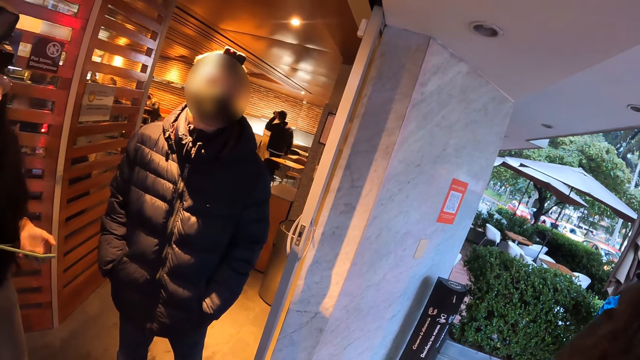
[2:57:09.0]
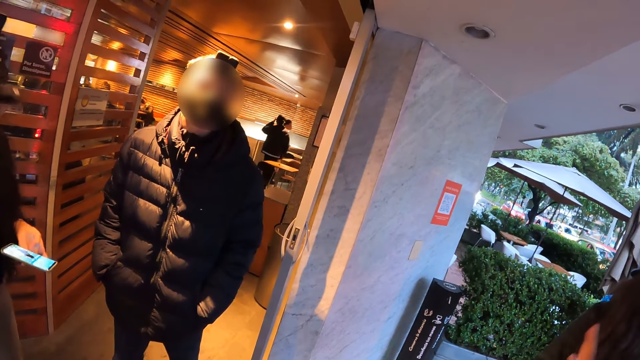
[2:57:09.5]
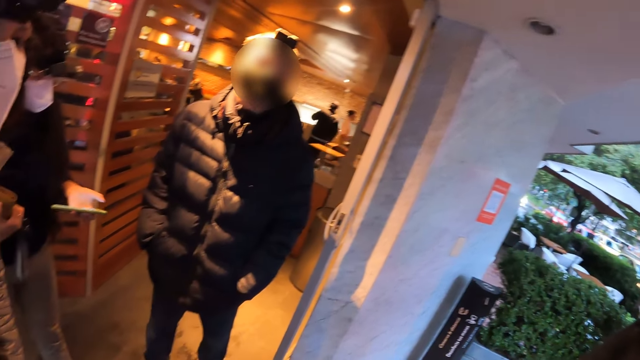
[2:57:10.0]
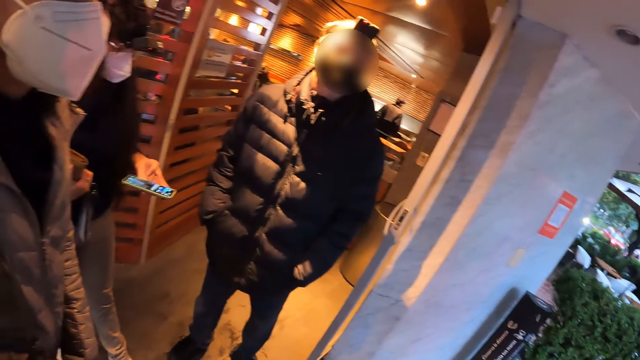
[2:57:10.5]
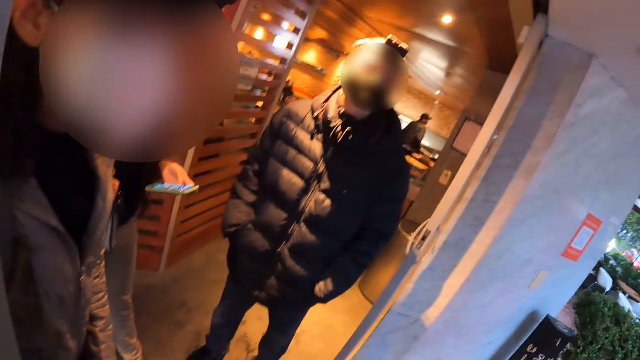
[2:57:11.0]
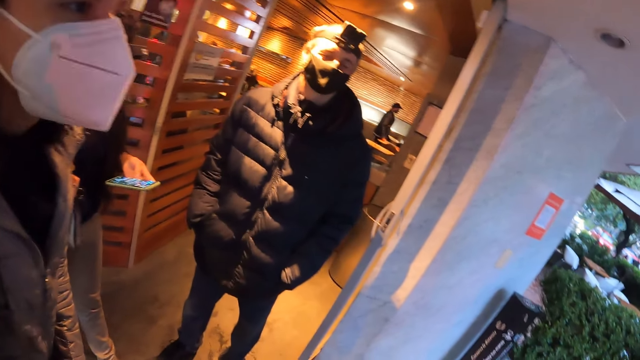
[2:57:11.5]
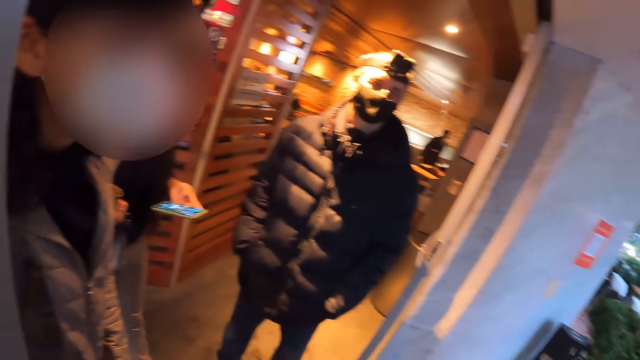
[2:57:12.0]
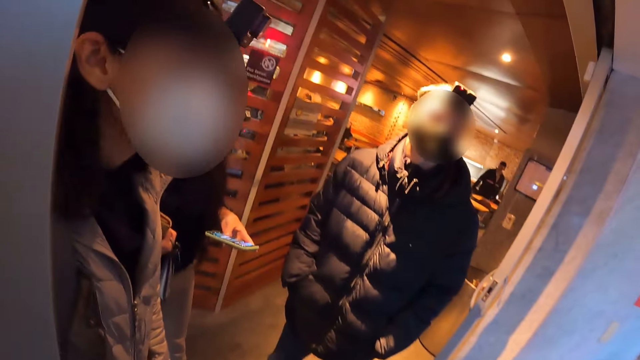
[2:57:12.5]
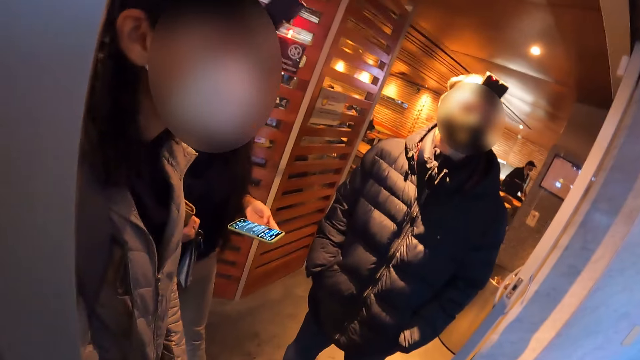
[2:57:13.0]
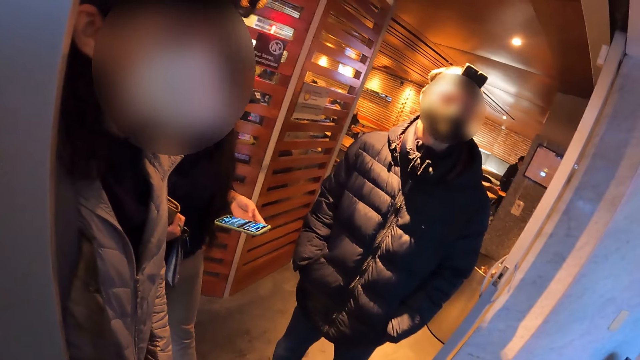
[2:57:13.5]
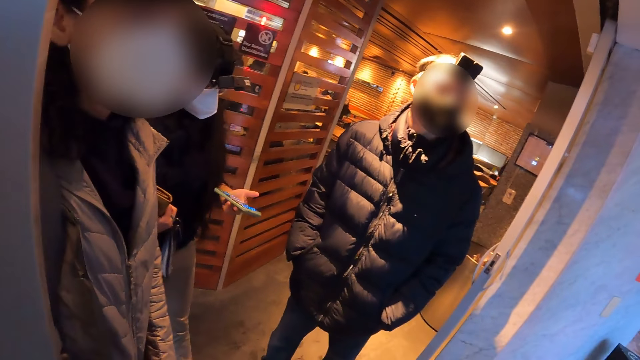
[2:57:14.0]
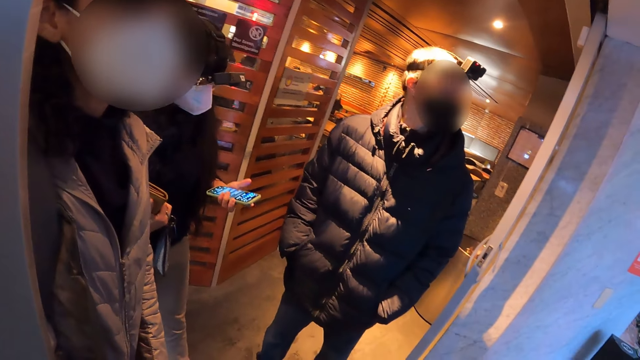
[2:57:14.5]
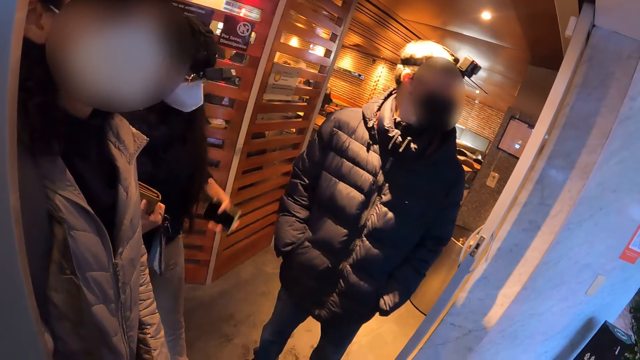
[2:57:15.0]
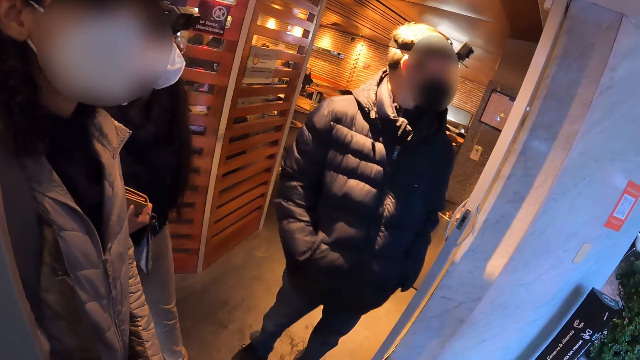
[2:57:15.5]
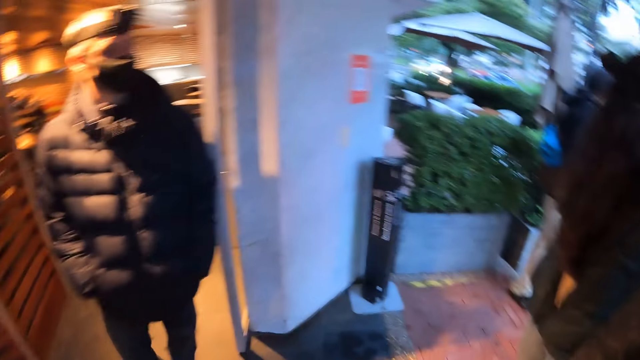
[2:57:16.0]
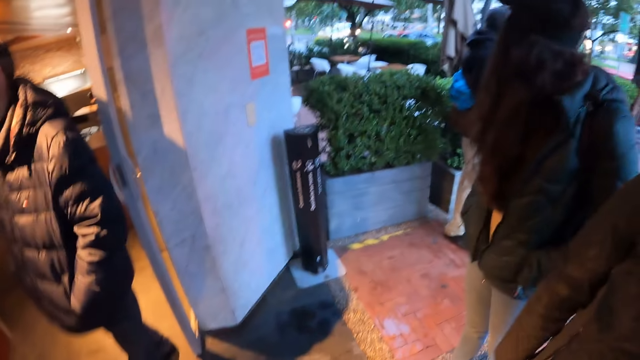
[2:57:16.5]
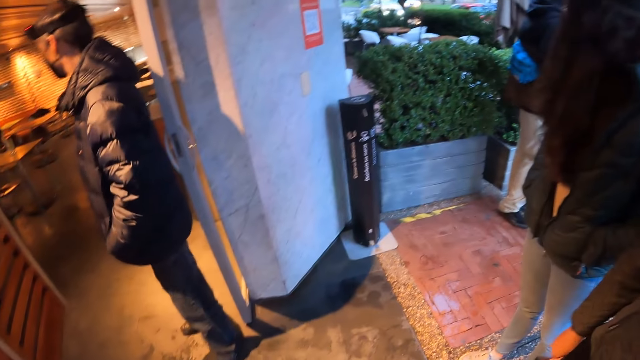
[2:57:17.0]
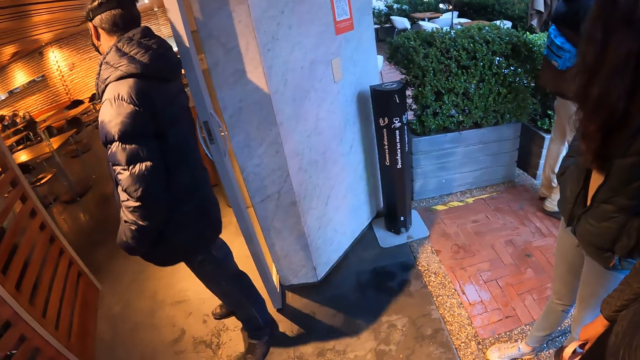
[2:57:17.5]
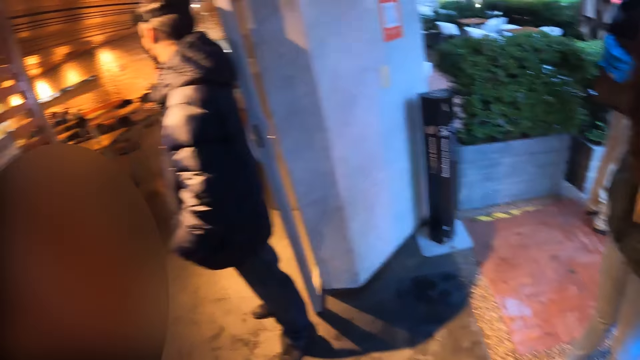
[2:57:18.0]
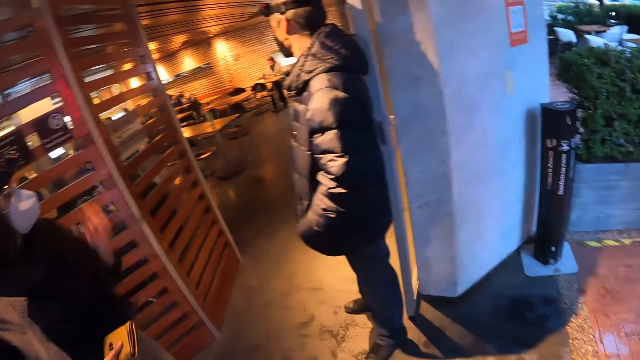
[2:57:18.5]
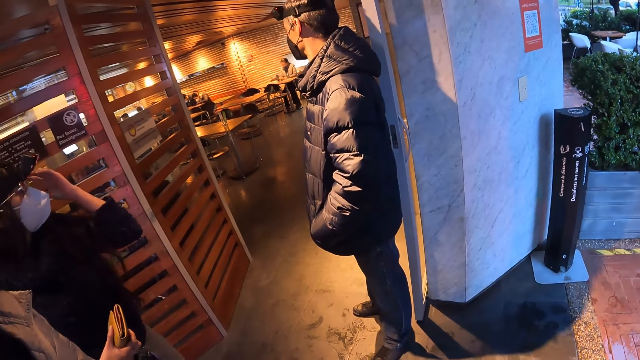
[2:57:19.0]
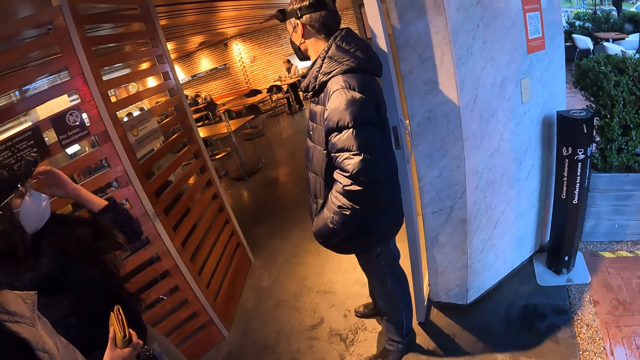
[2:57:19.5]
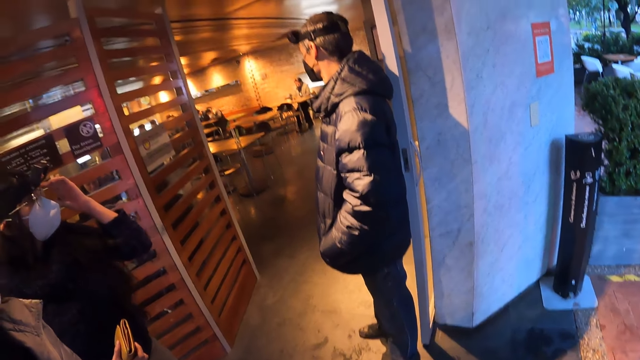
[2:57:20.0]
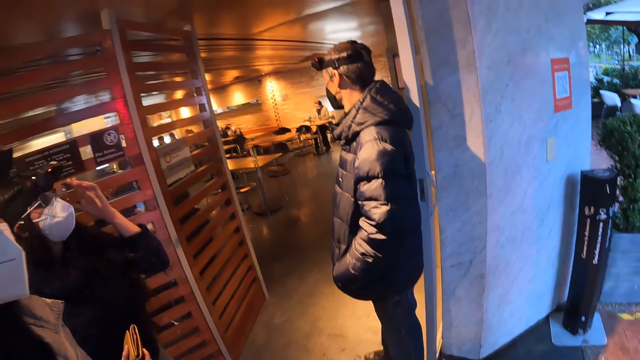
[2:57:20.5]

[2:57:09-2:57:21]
The woman puts the phone in her pocket with her left hand. The camera wearer stands outside the restaurant. The women stand outside the restaurant.

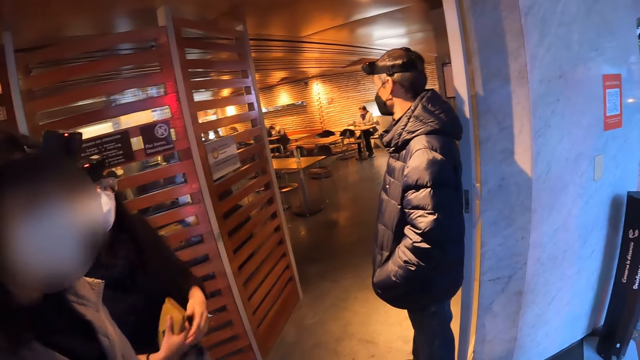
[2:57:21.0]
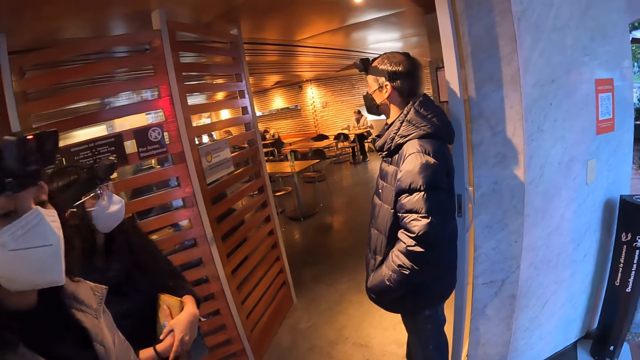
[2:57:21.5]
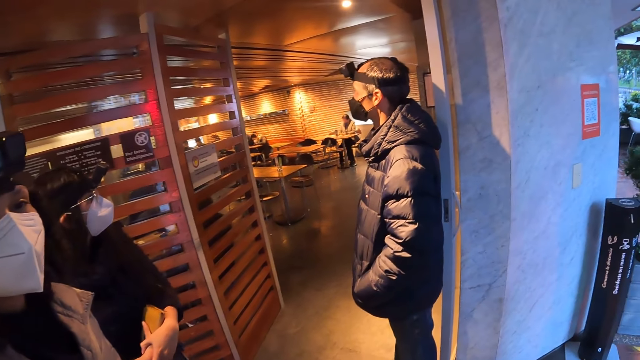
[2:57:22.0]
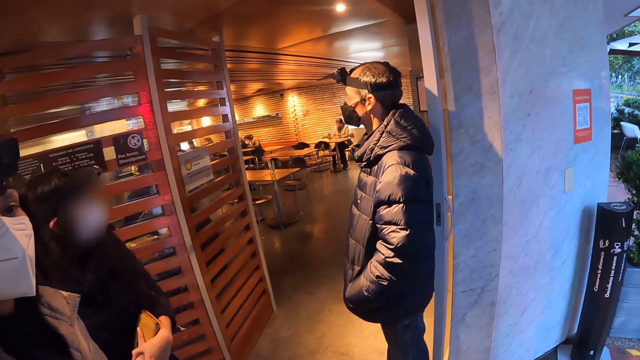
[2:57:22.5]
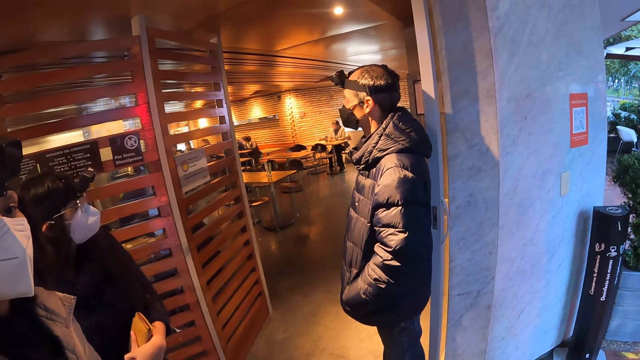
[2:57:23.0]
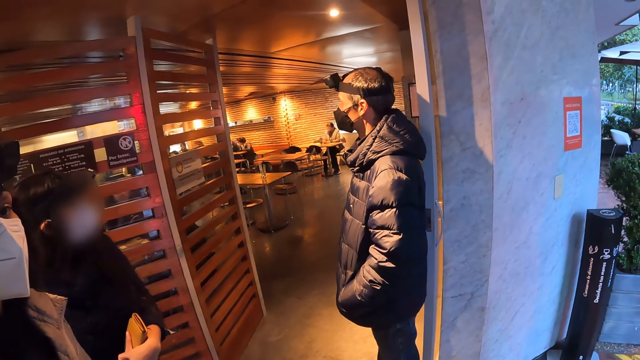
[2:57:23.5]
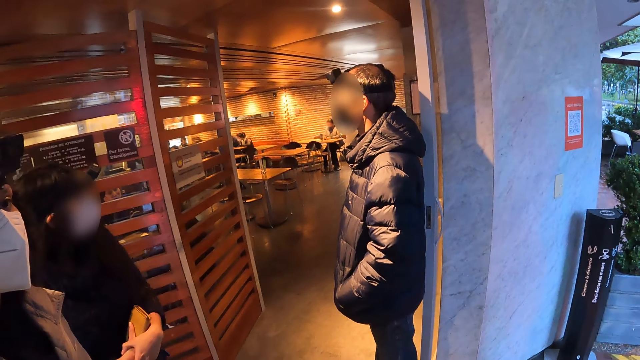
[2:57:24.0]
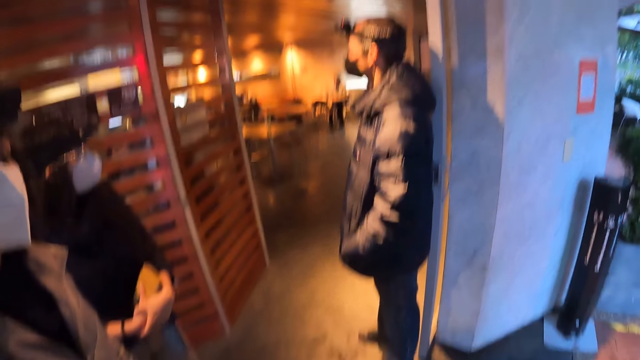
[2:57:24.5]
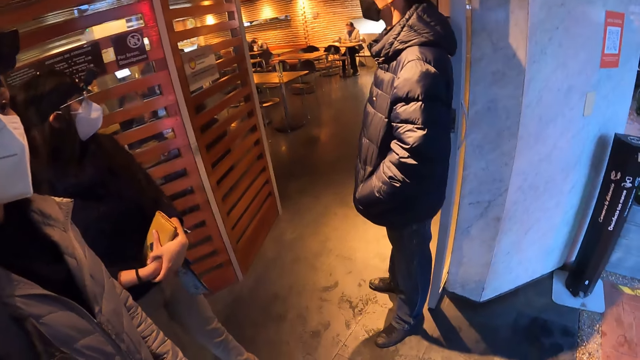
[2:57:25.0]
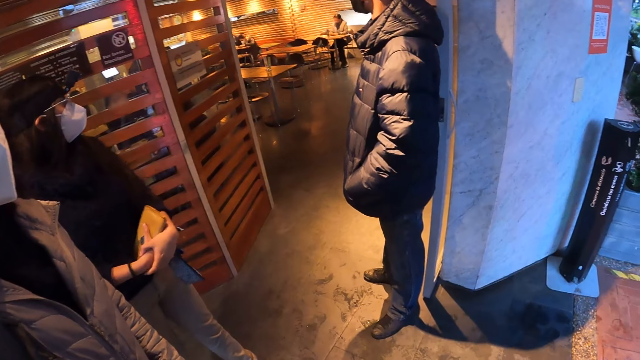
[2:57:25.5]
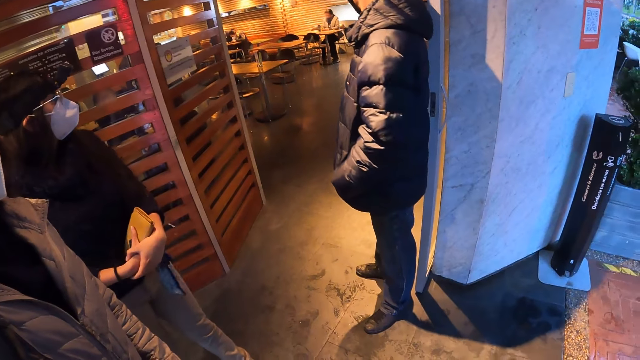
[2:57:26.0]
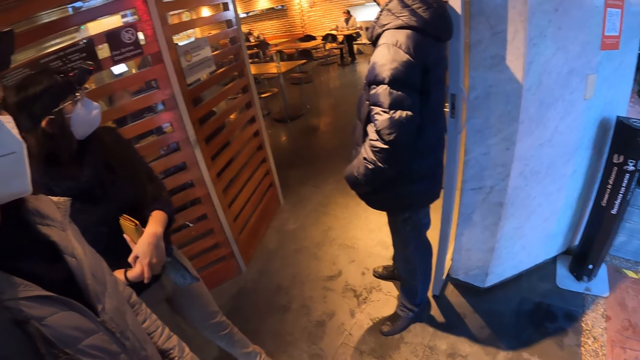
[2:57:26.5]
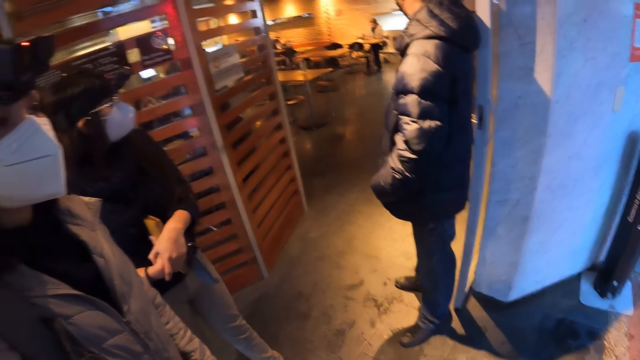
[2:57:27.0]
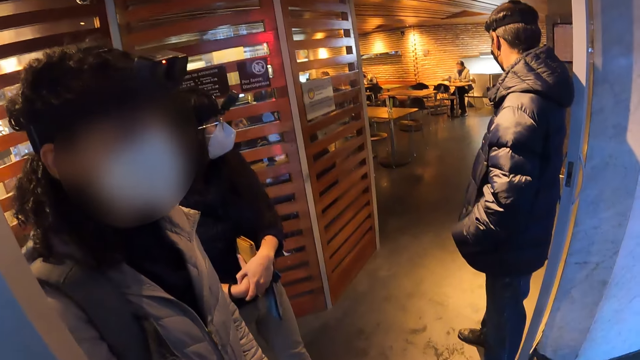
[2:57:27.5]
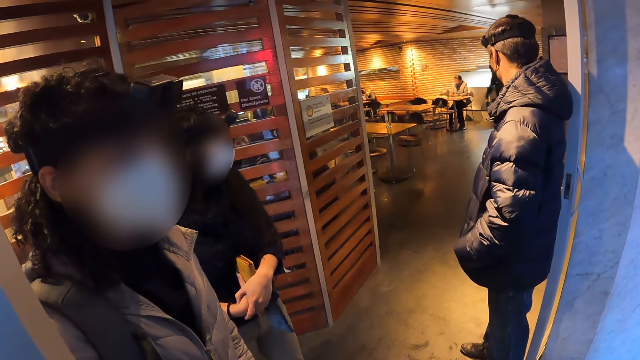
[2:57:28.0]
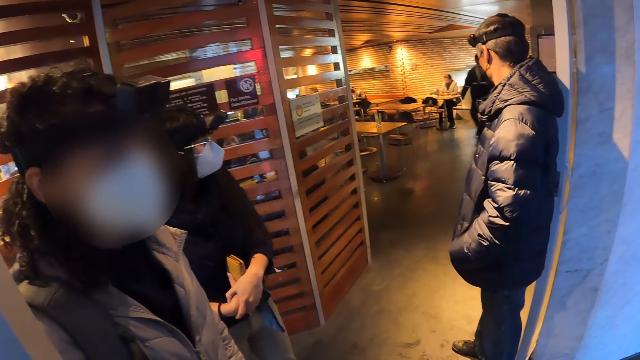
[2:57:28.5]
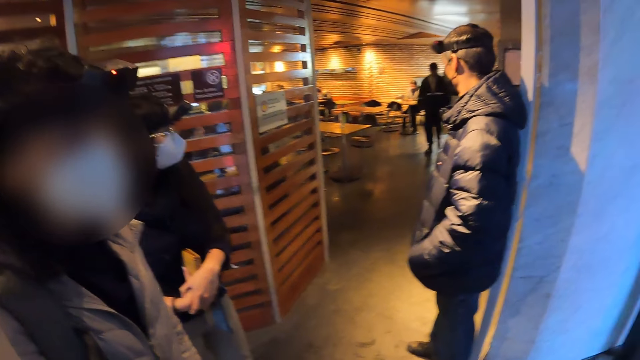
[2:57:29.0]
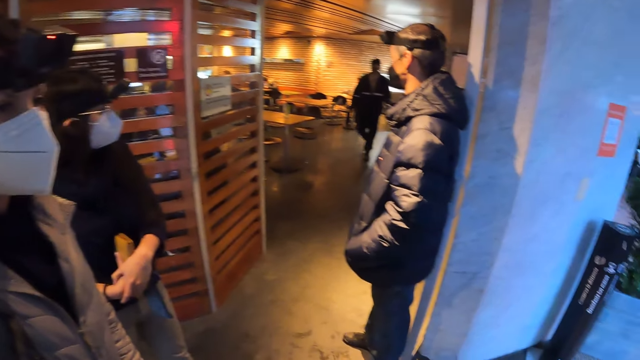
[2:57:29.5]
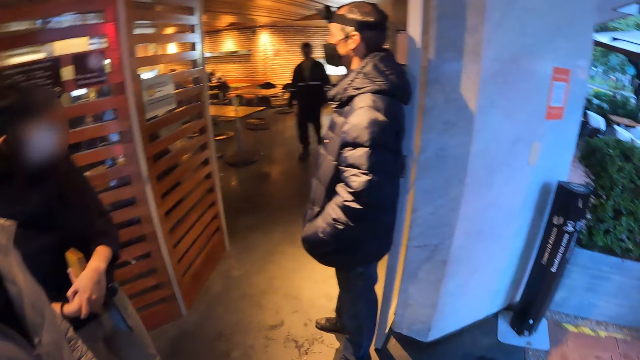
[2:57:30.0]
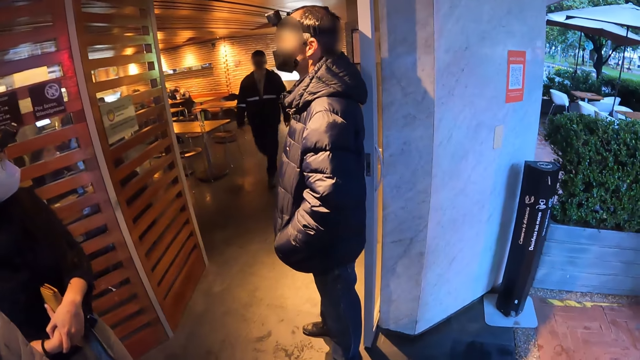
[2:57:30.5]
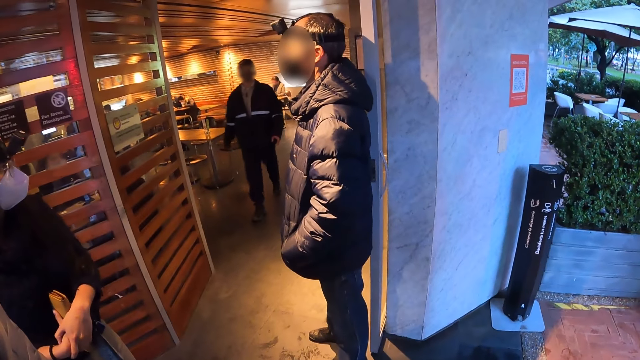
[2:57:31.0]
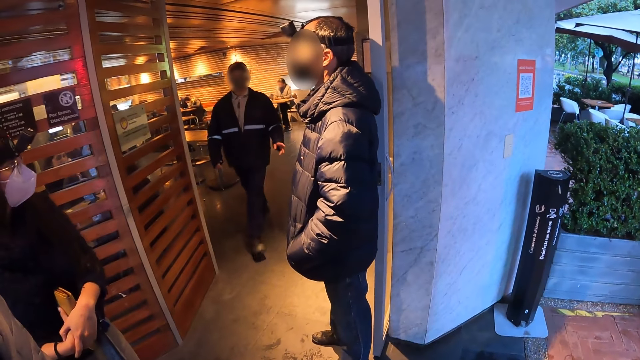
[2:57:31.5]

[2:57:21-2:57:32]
A man walks on the floor.
